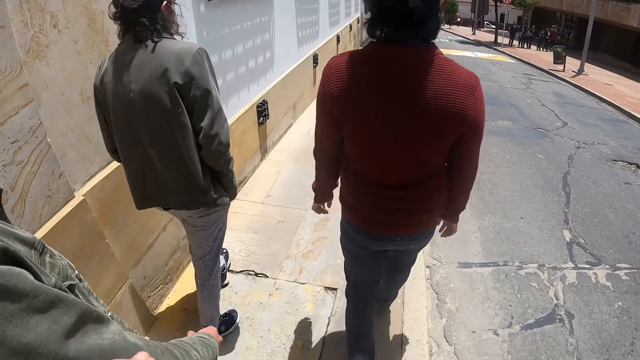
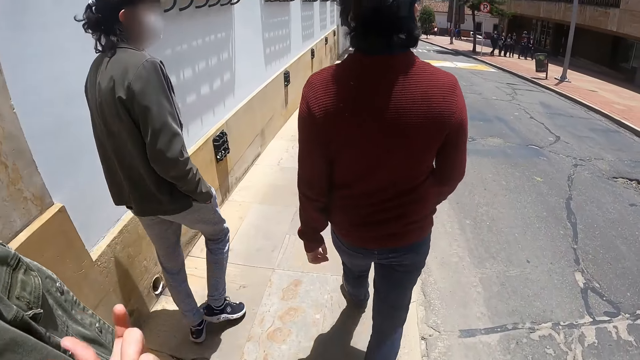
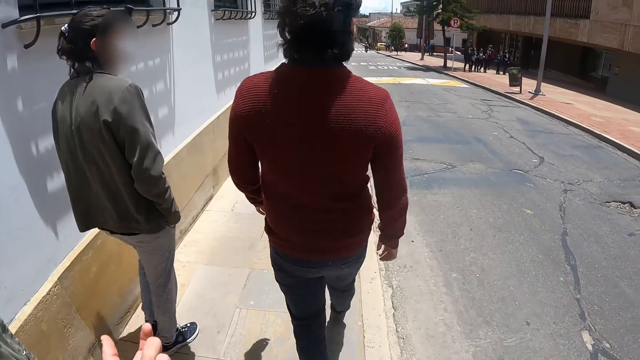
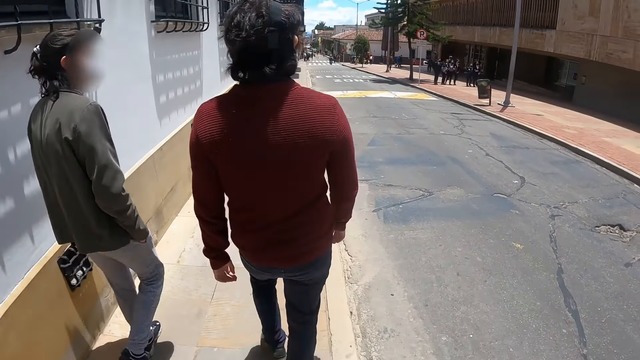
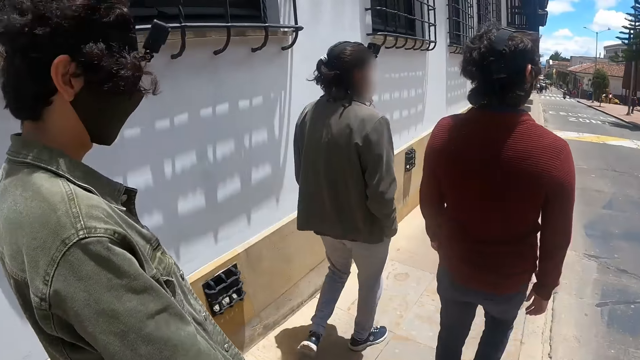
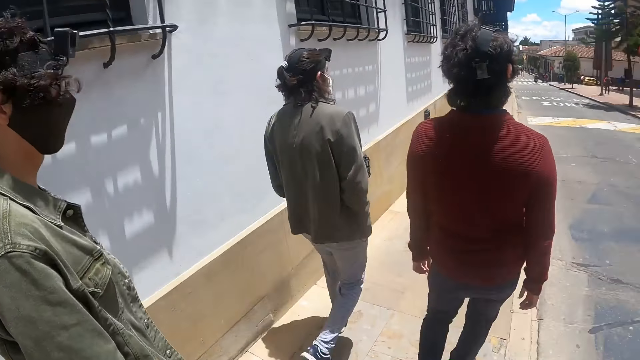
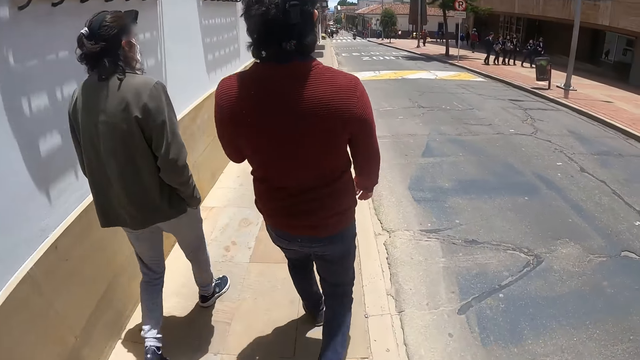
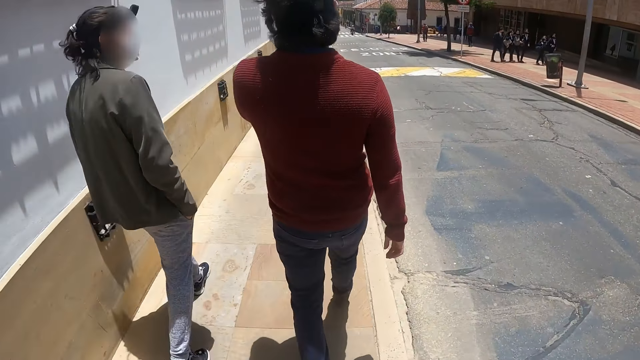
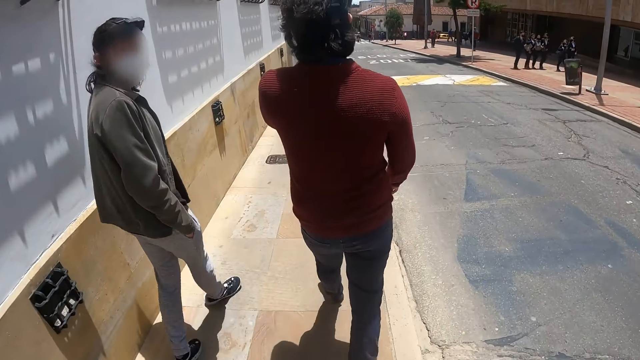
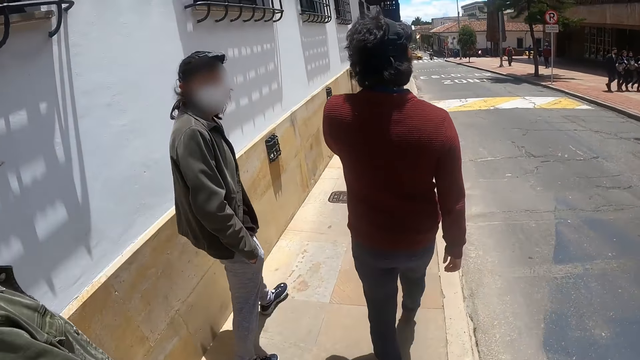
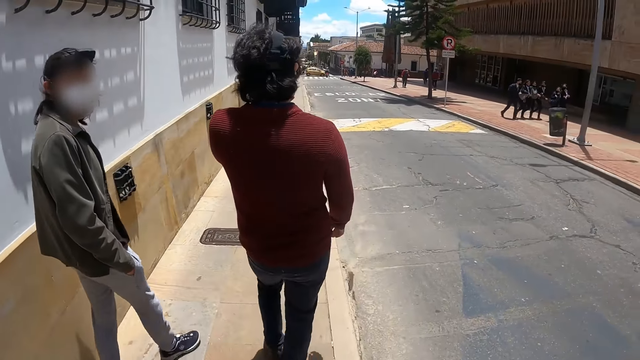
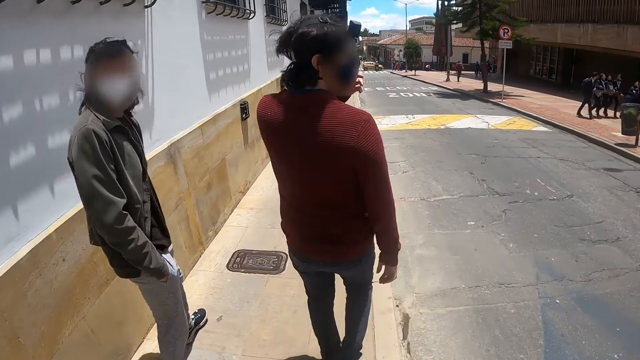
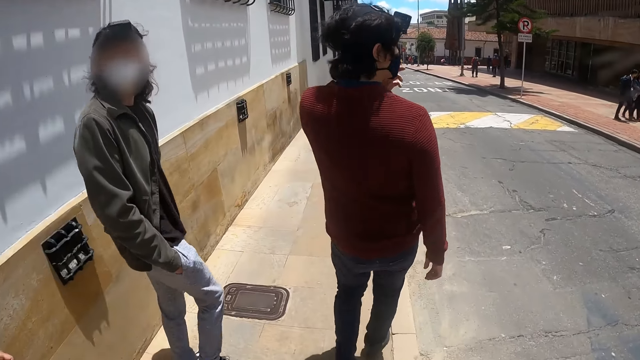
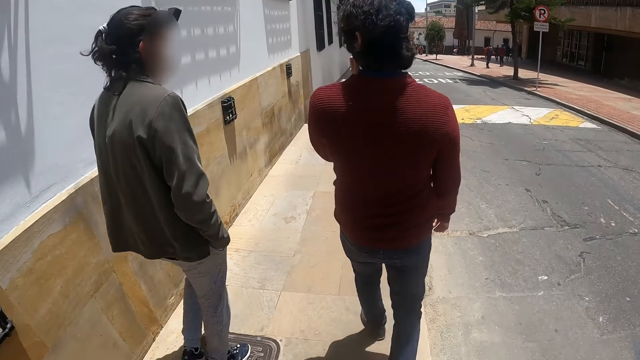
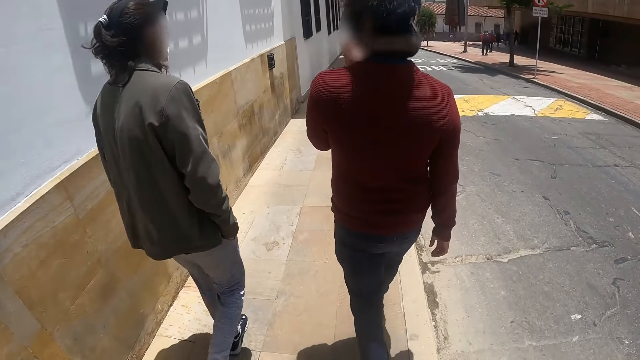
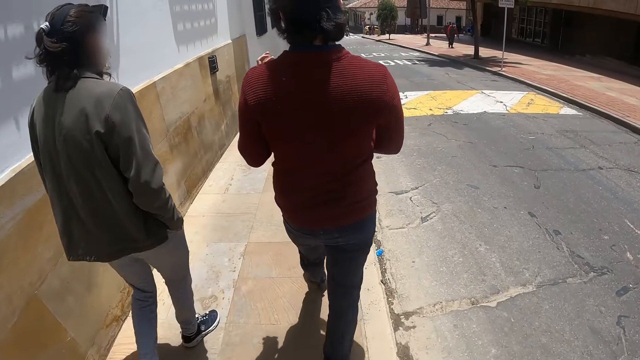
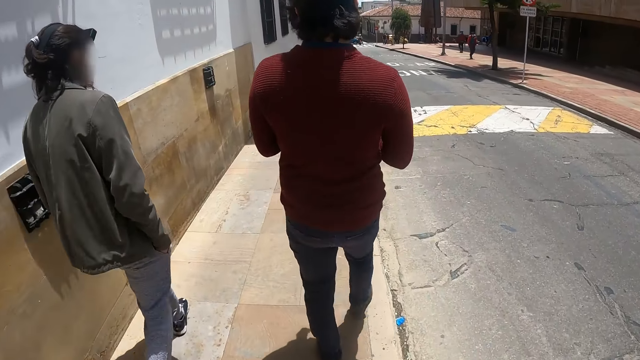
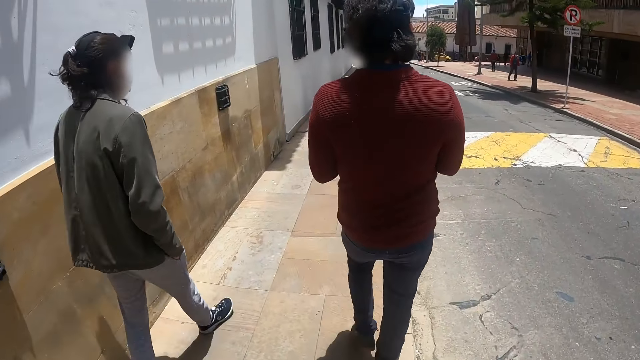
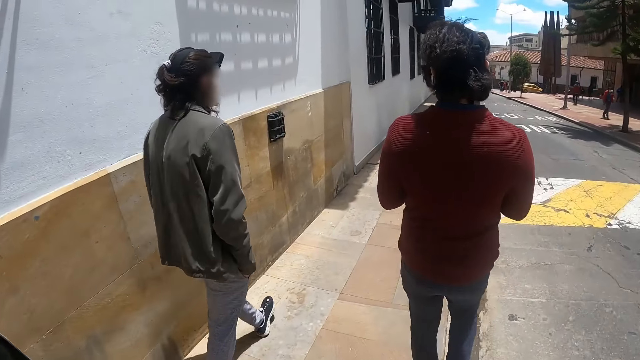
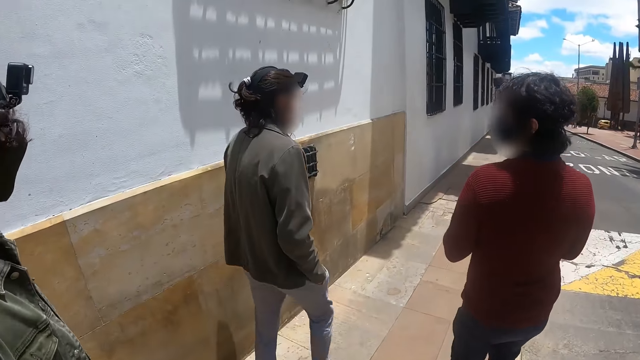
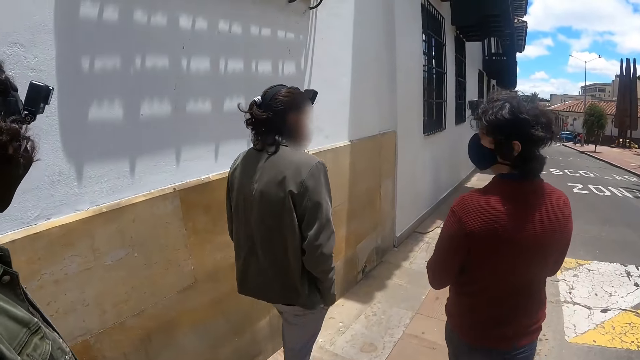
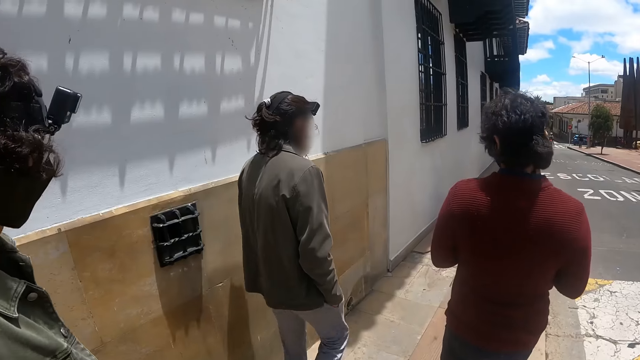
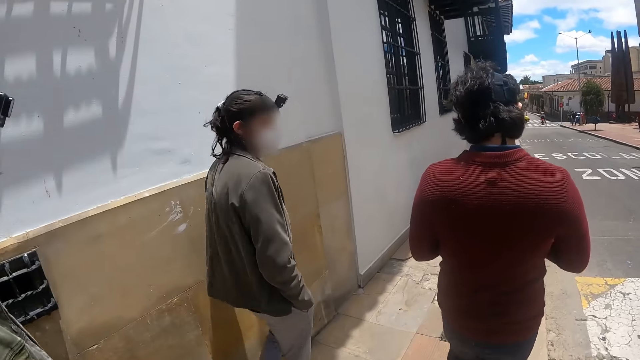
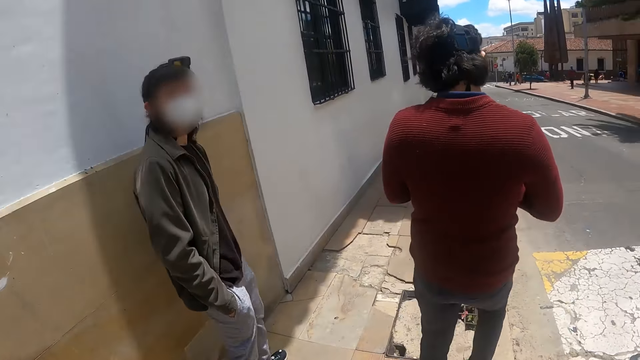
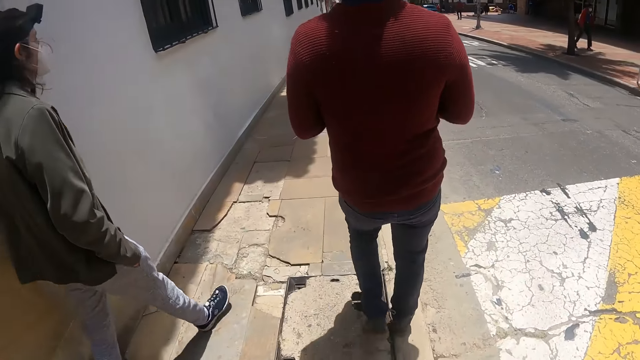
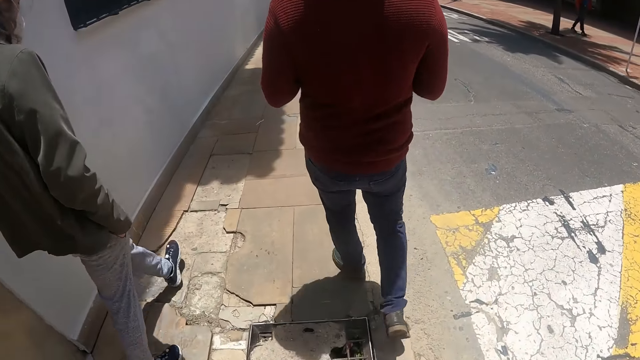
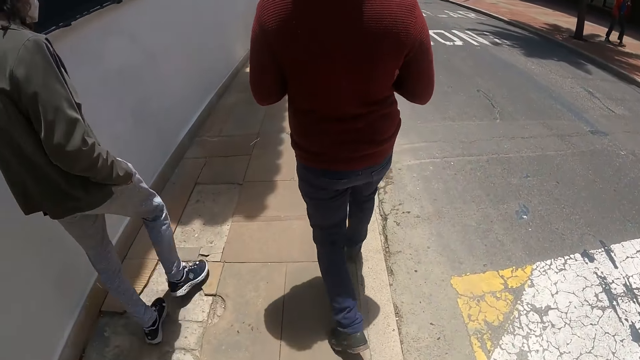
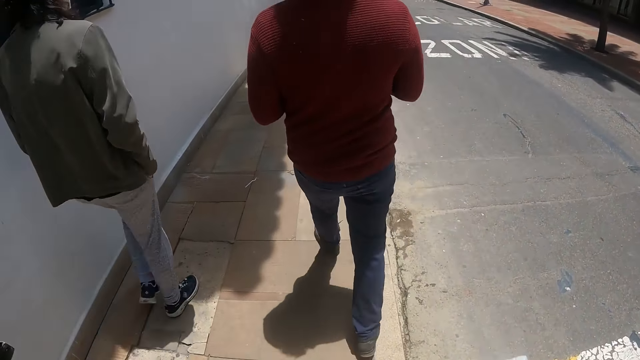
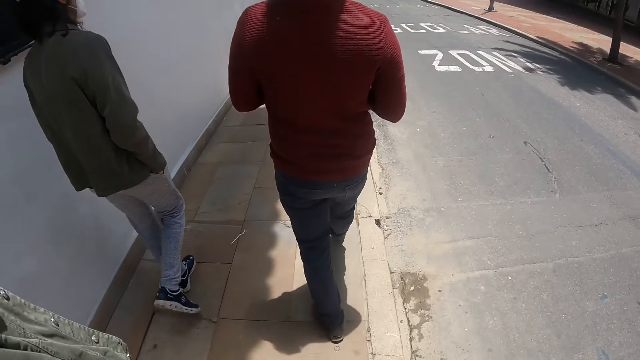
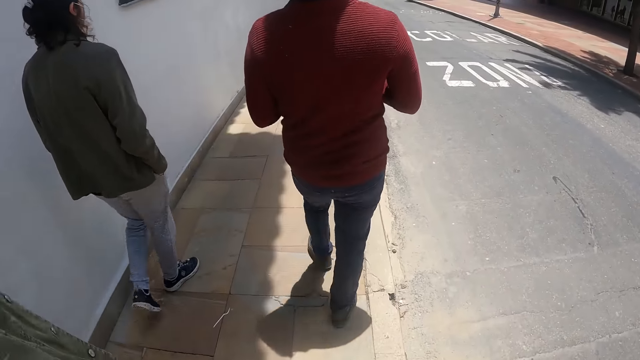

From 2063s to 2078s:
The camera wearer moves the hand. They gesture. They walk along the road side. A person turns. The camera wearer walks along the road side. The person turns. The camera wearer walks along the road side.

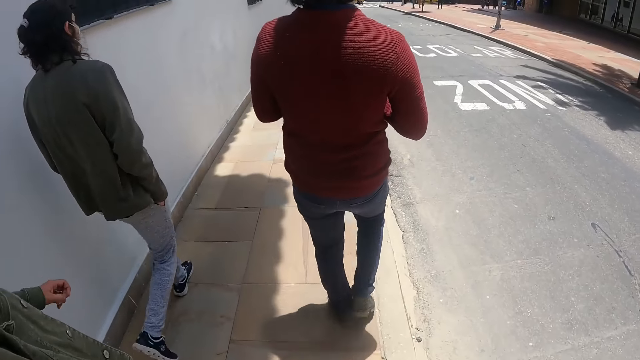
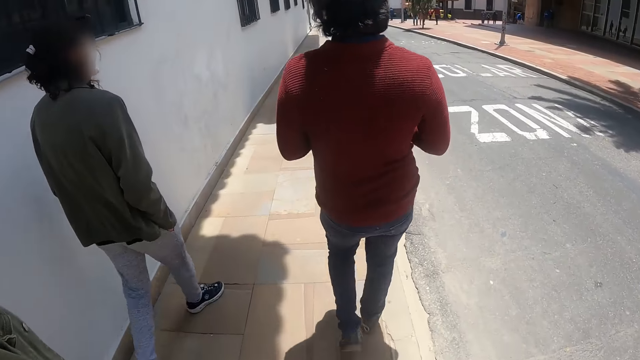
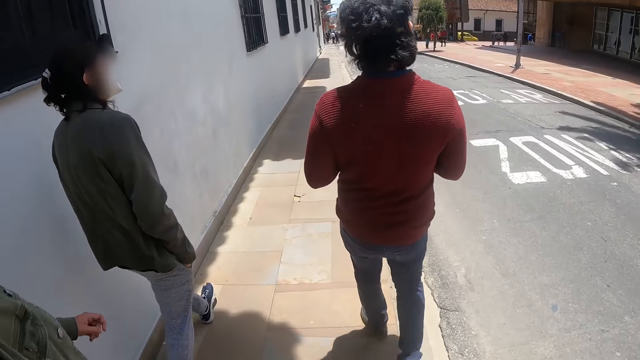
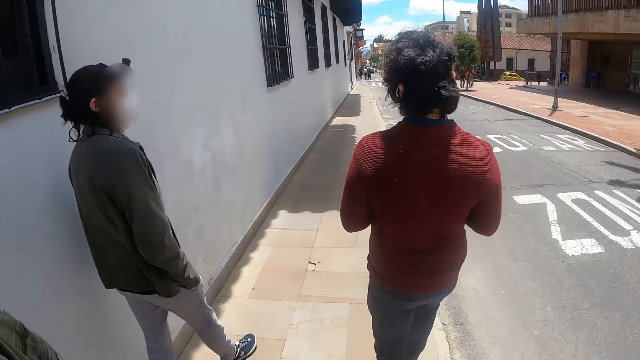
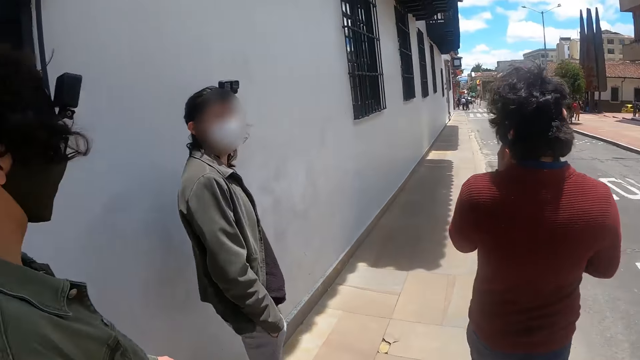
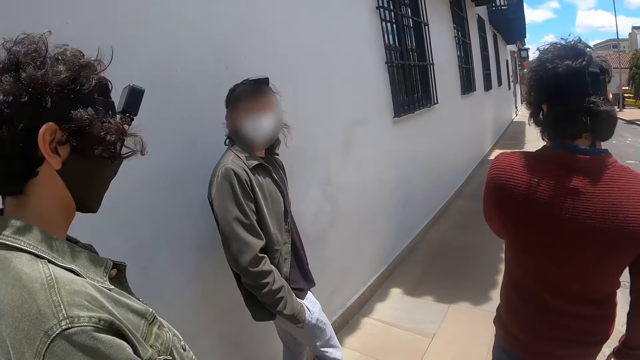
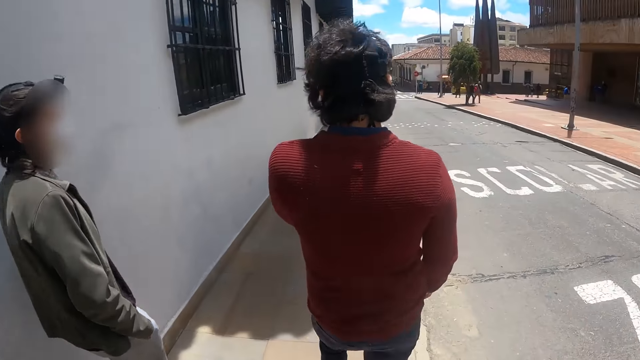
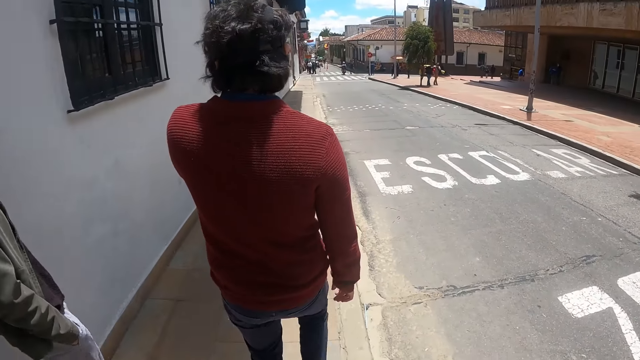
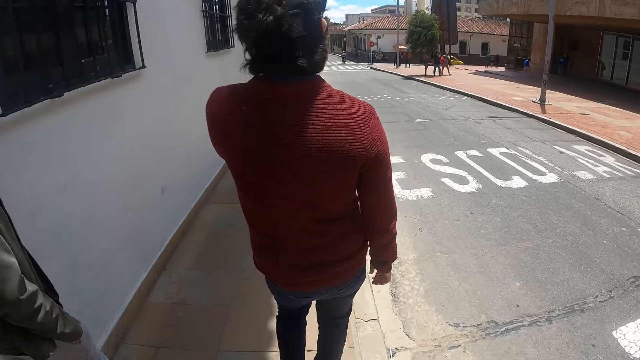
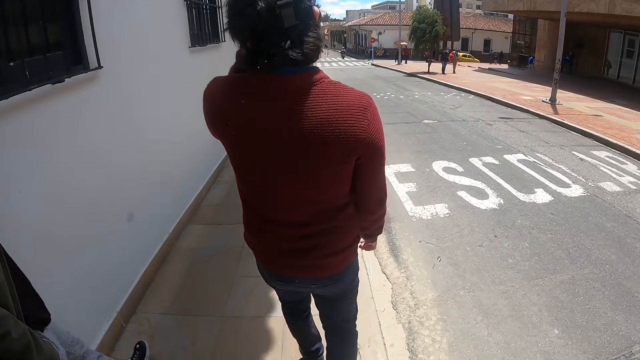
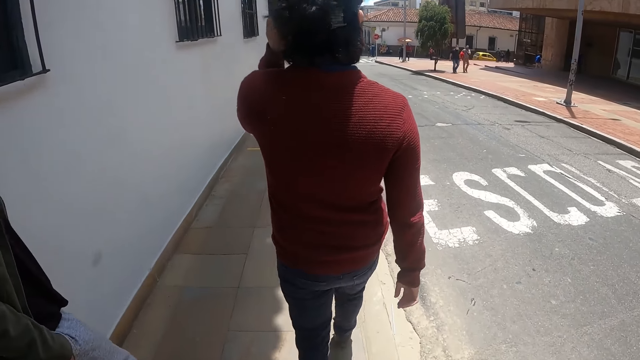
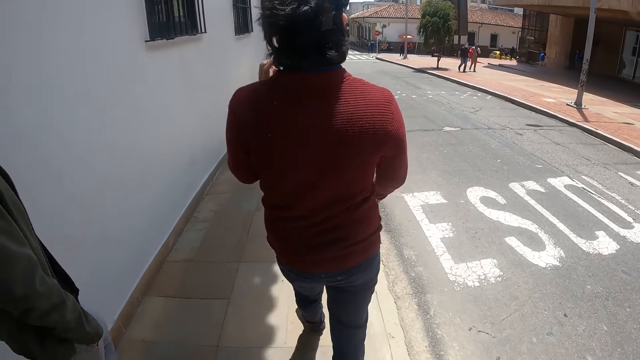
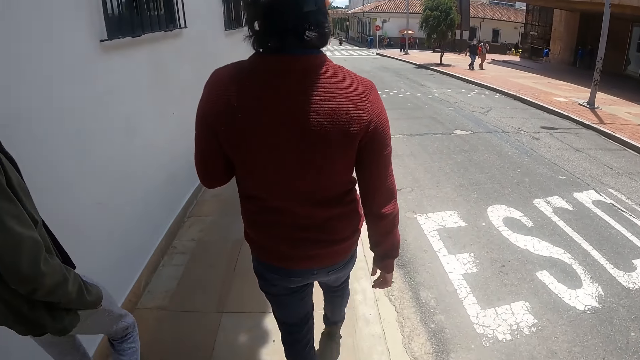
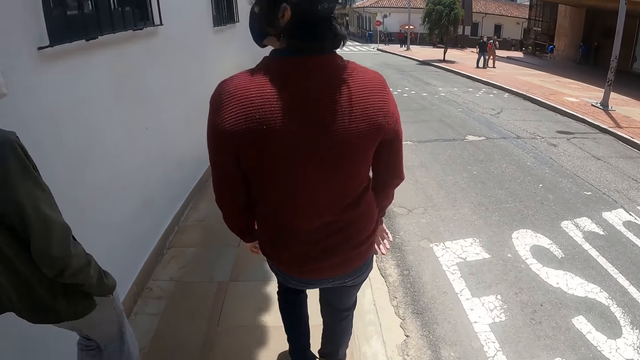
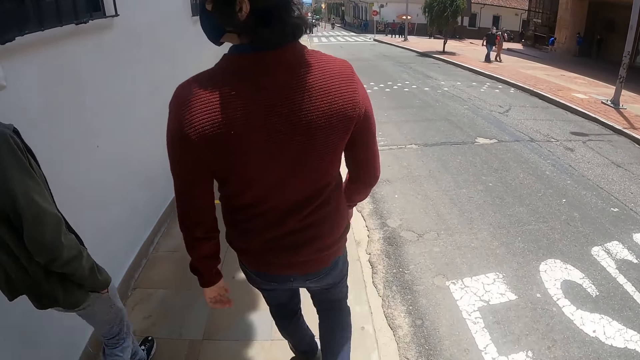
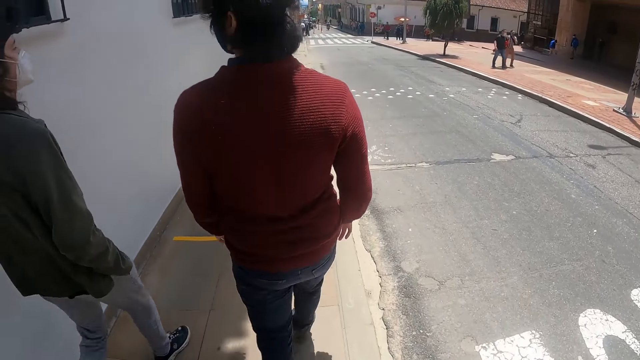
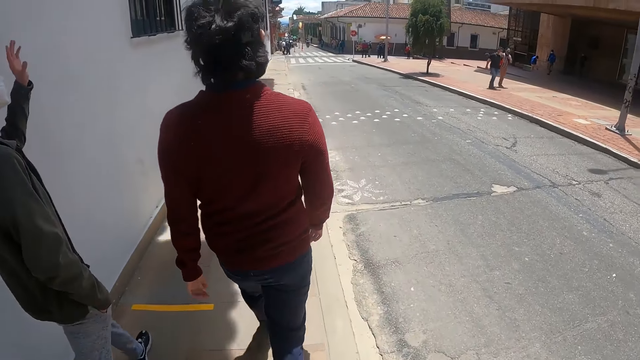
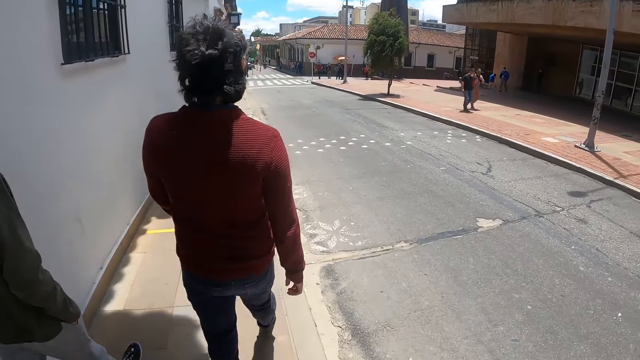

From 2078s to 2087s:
A person turns. The camera wearer walks along the road side. The person moves his hand.
